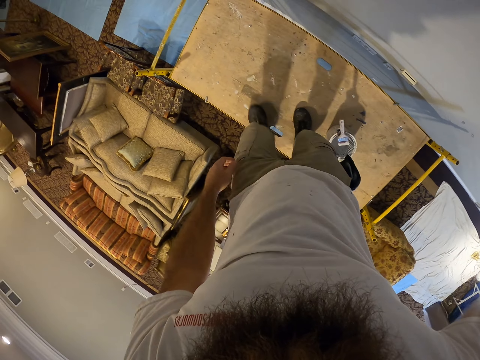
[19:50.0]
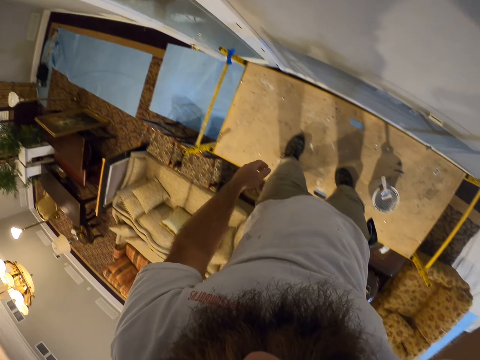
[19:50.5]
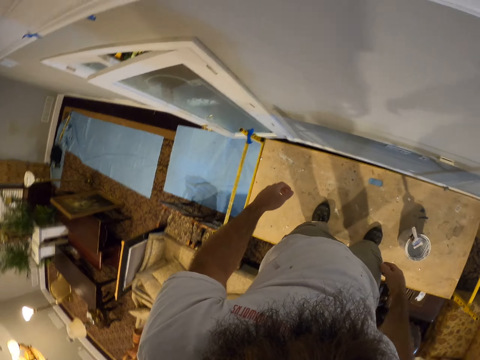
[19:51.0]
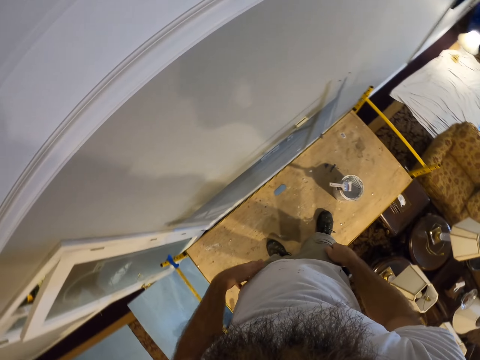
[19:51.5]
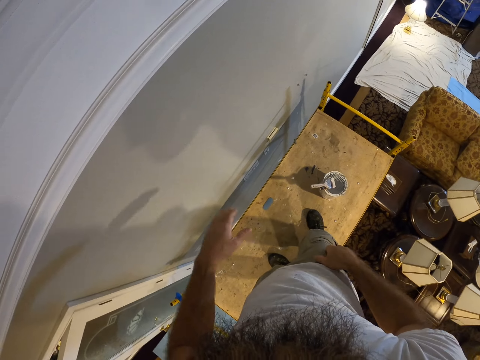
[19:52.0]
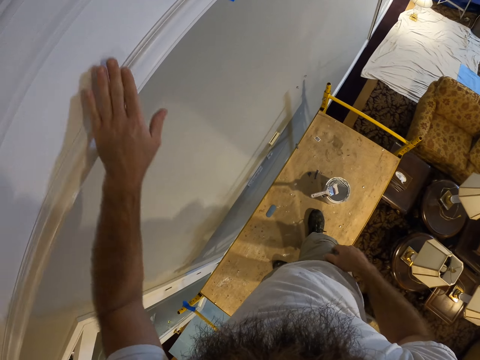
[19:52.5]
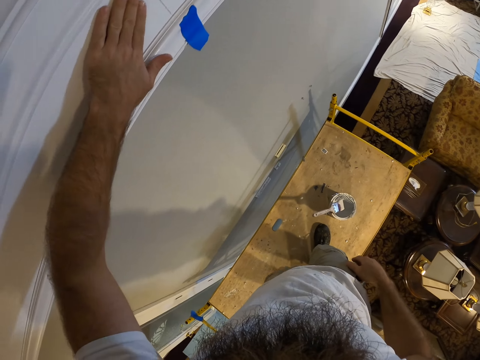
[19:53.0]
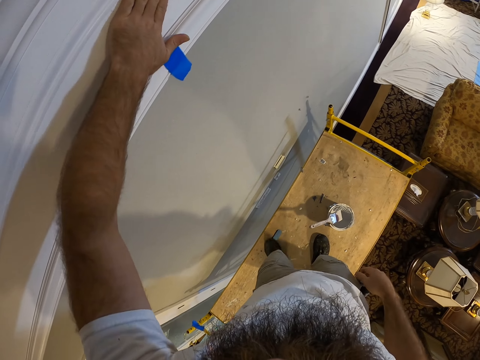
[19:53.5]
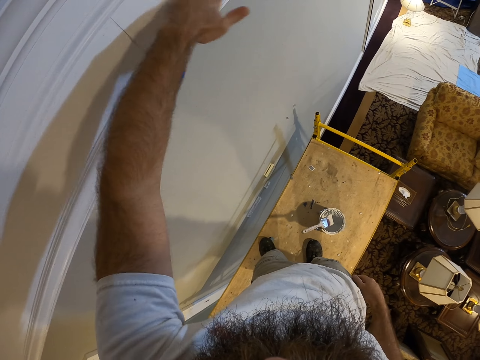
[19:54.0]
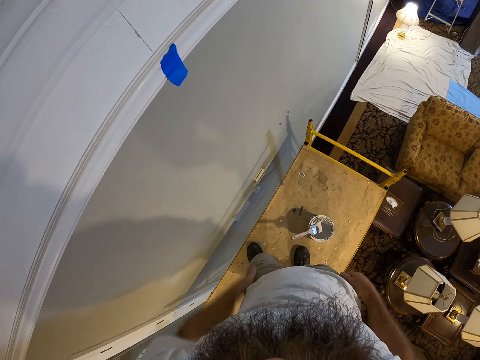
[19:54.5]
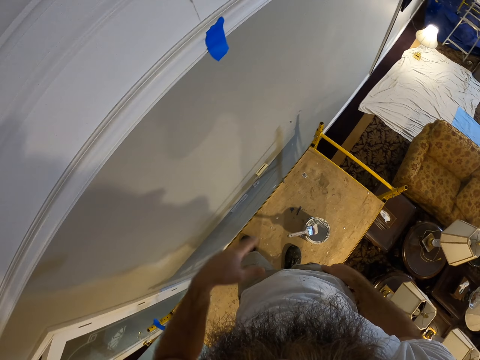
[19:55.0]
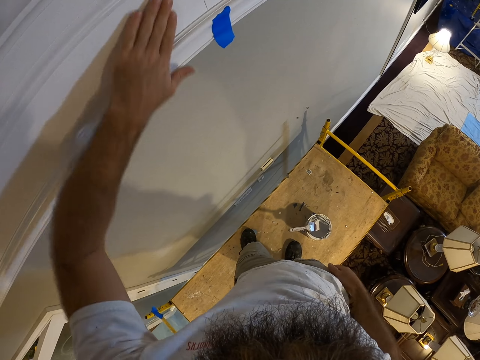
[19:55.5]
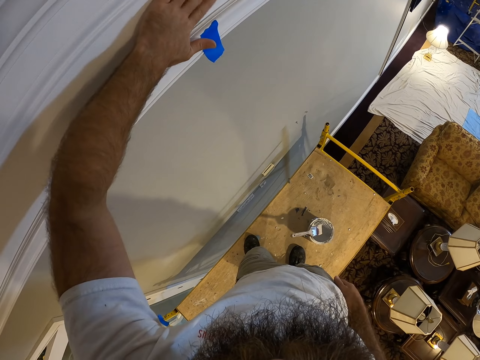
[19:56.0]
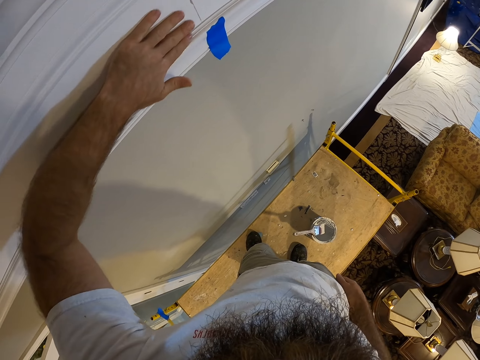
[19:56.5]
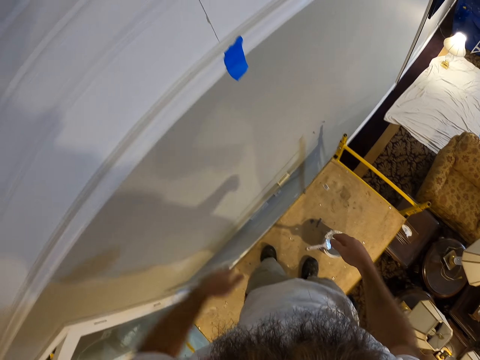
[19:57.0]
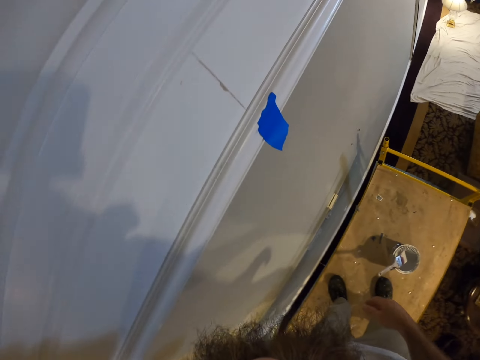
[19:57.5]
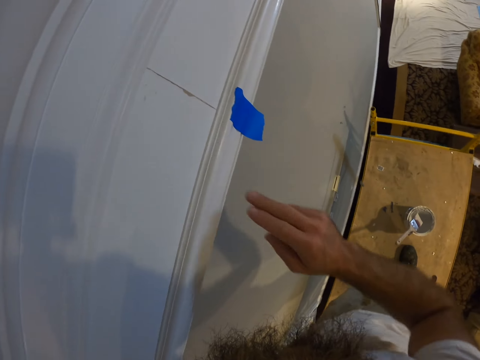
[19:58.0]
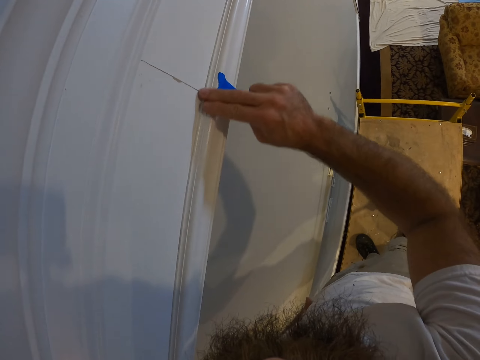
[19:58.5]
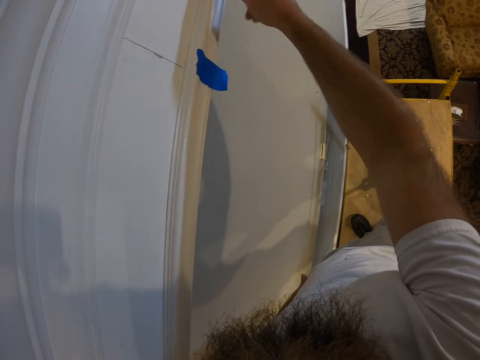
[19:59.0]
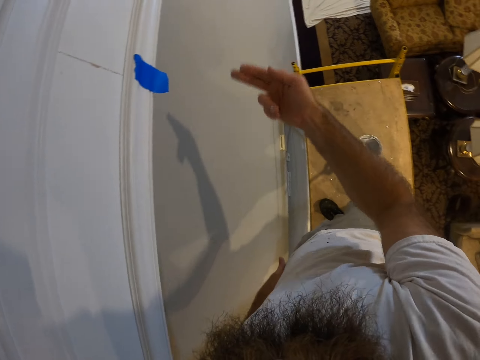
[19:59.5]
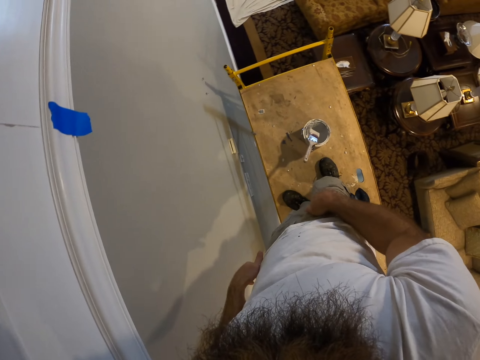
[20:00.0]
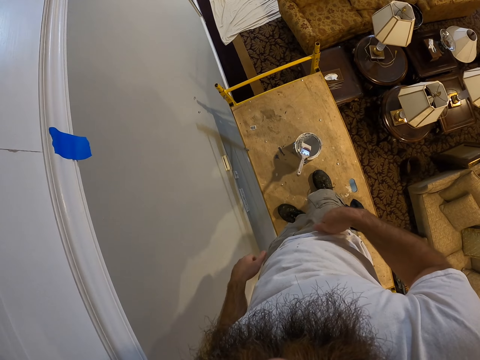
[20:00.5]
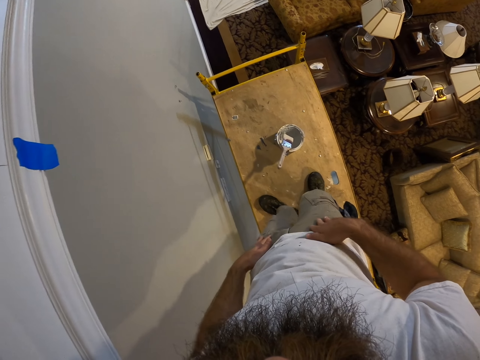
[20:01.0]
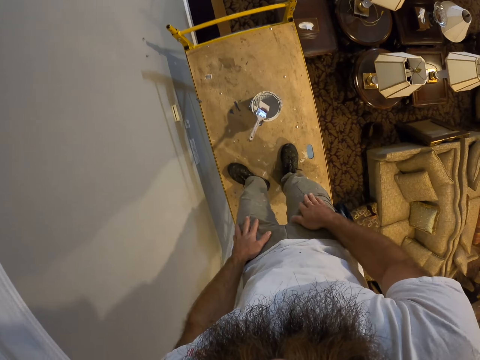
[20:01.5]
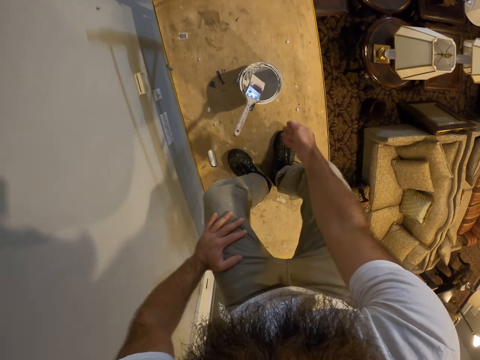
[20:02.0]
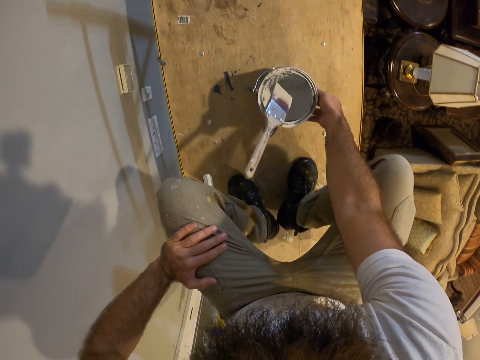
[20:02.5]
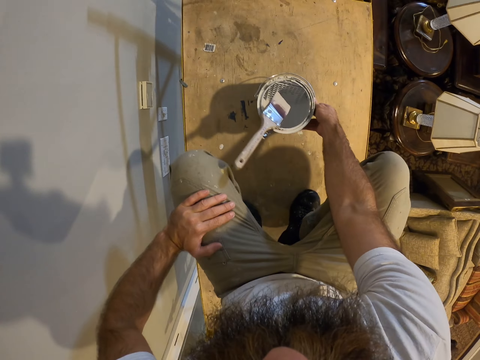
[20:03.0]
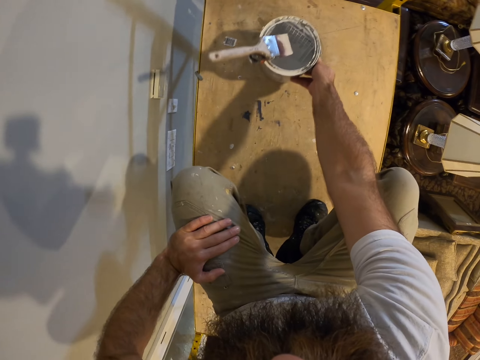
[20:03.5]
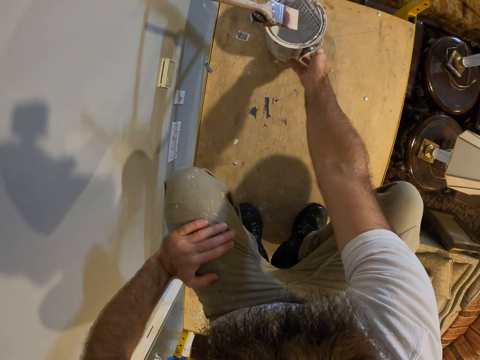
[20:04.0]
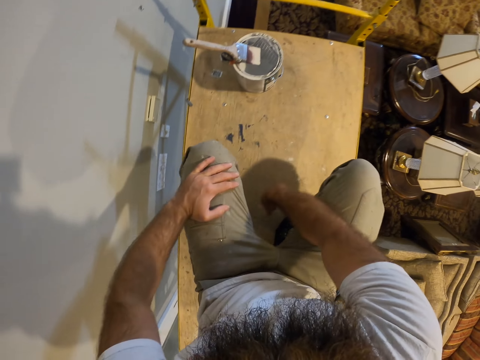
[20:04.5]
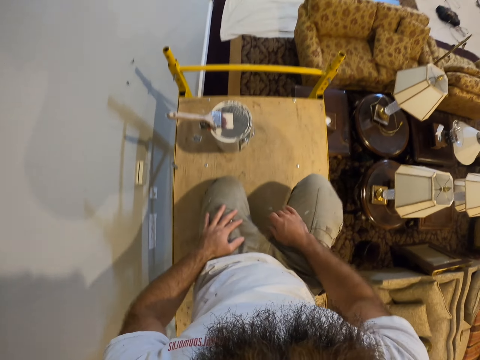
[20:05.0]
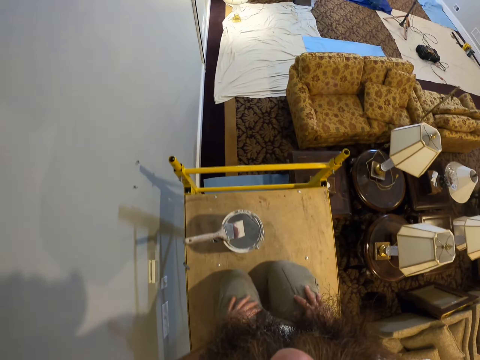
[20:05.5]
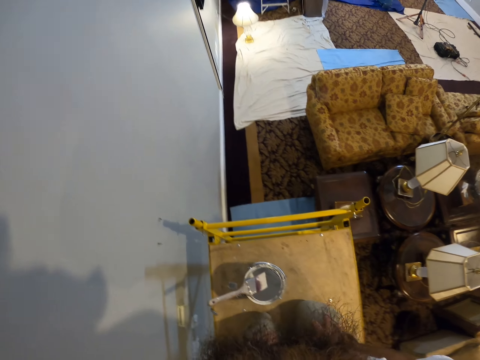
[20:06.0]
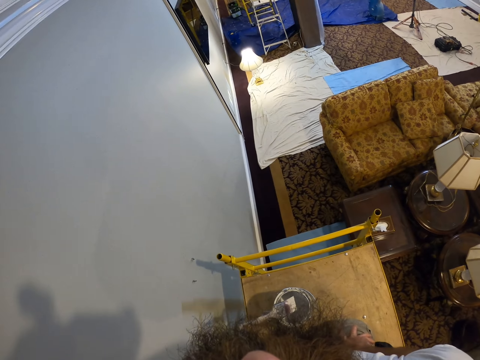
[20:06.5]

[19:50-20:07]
The camera wearer touches a part of the wall with his left hand. He touches a part of the wall with his right hand. He moves the paint bucket with his right hand.

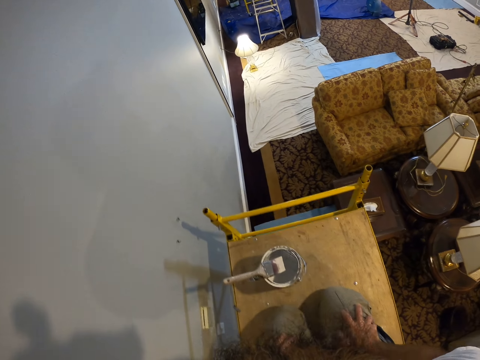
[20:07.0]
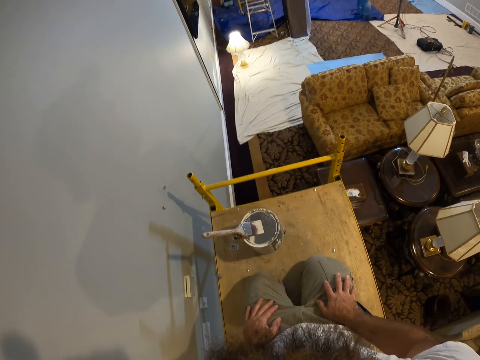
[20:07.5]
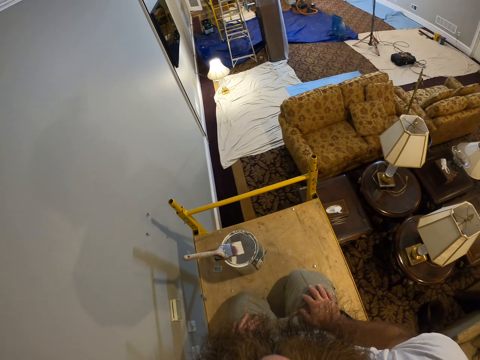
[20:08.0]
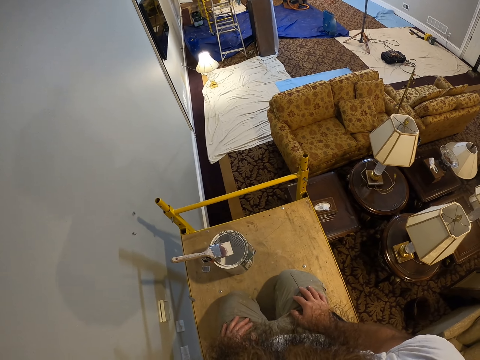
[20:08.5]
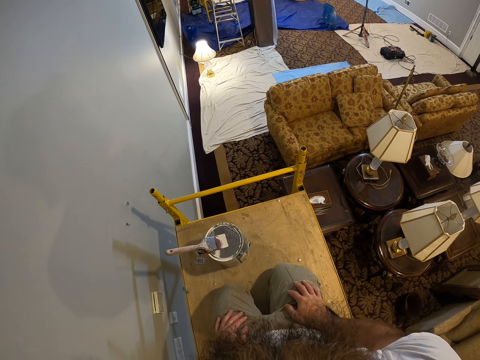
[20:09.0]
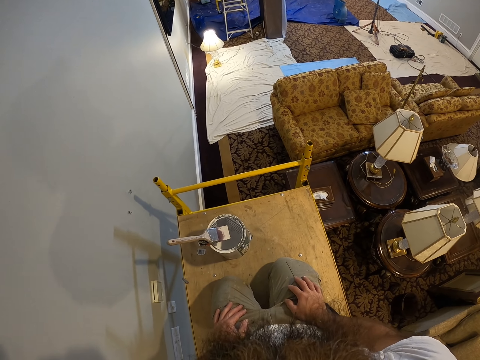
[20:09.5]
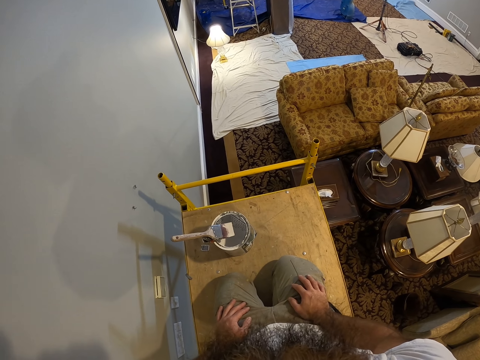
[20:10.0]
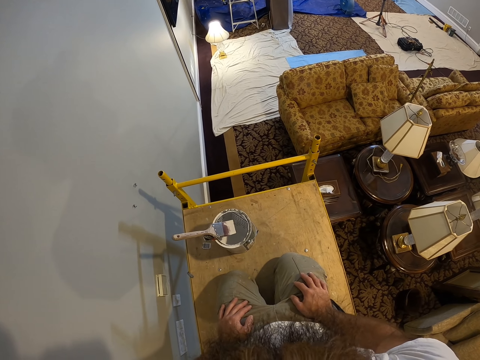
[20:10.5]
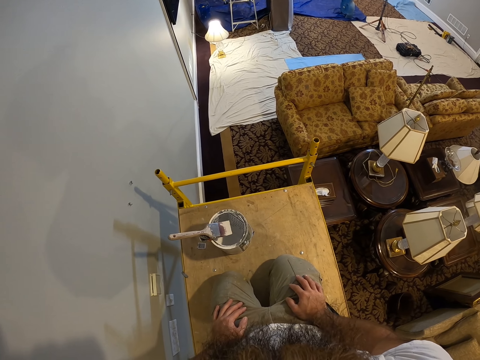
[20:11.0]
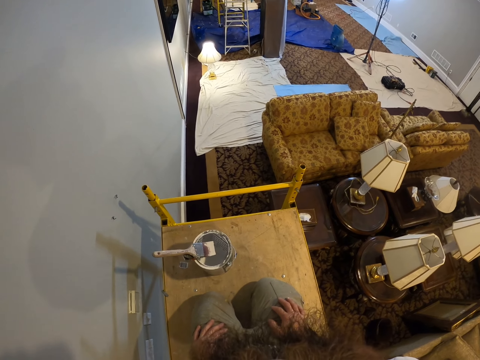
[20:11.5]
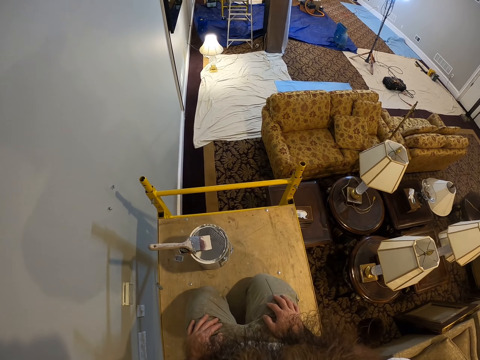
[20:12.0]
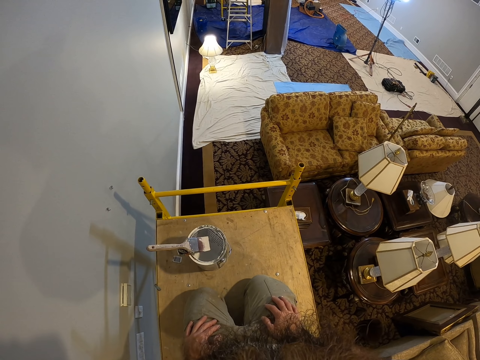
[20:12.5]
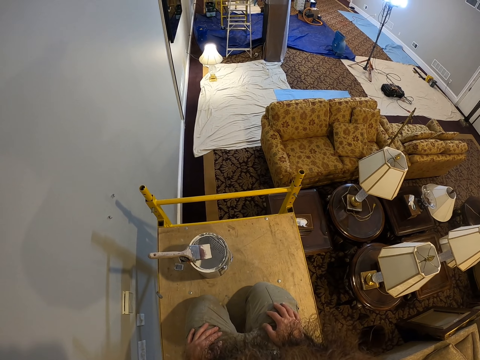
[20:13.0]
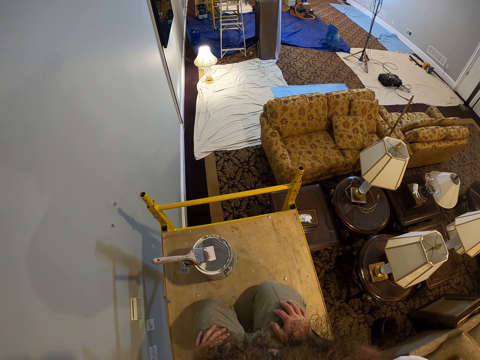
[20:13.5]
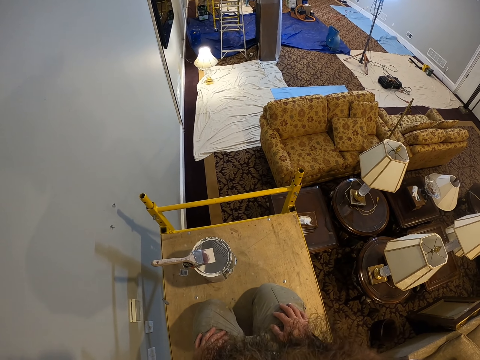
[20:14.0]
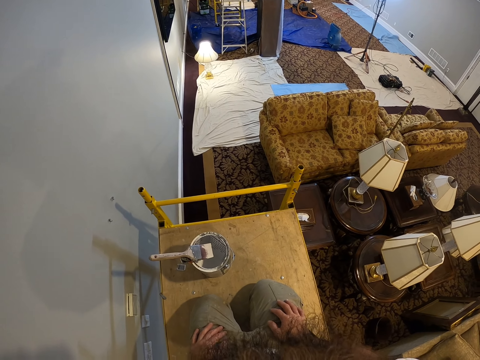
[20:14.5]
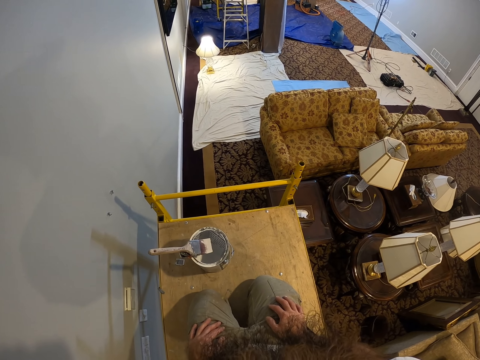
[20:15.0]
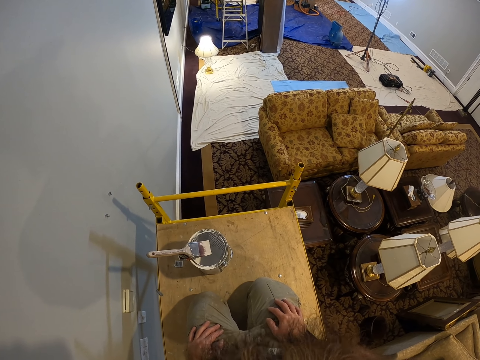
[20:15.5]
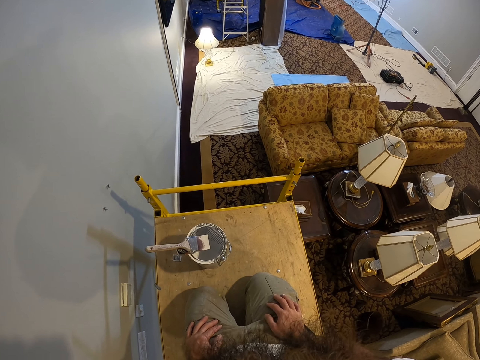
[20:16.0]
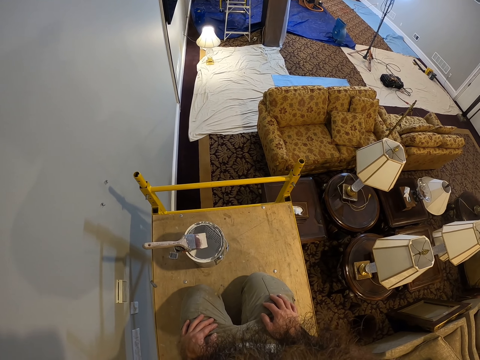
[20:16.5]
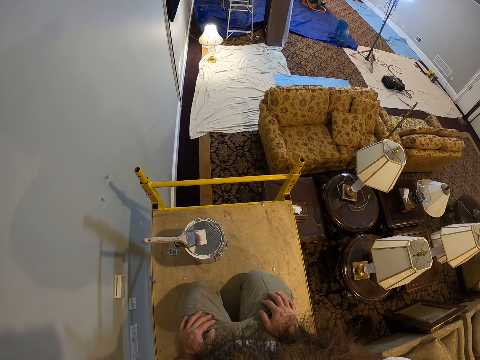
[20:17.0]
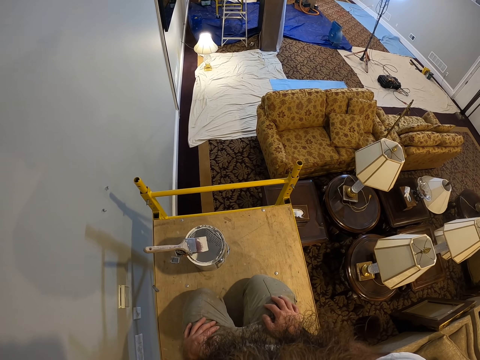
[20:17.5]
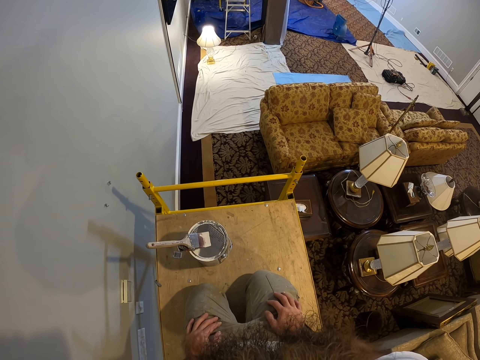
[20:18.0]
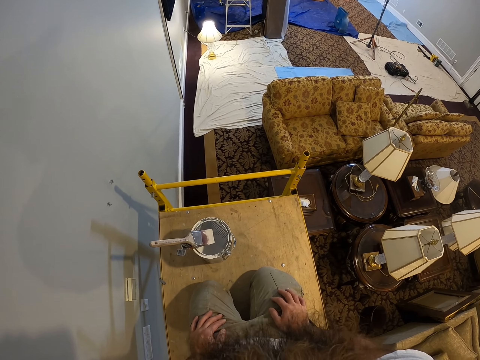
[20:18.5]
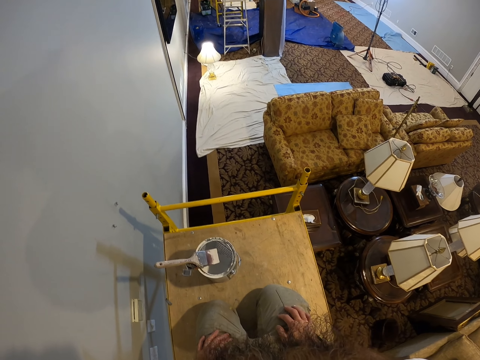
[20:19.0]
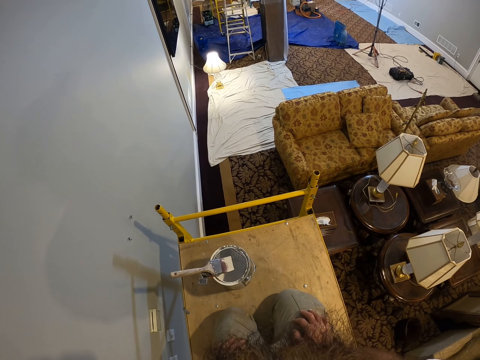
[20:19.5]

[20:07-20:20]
The camera wearer stares in the room.
